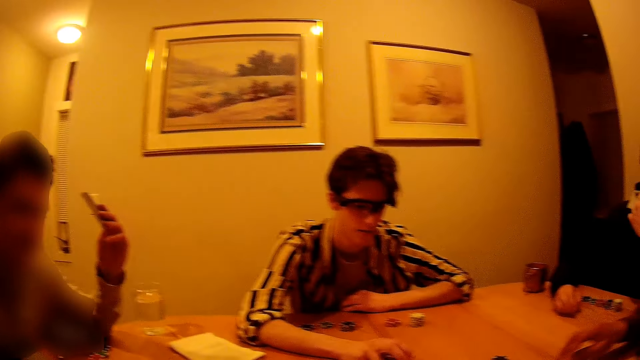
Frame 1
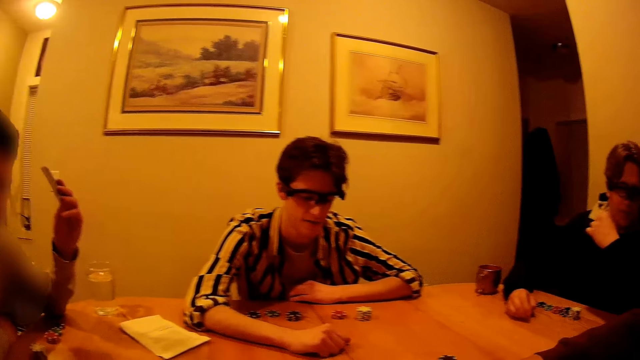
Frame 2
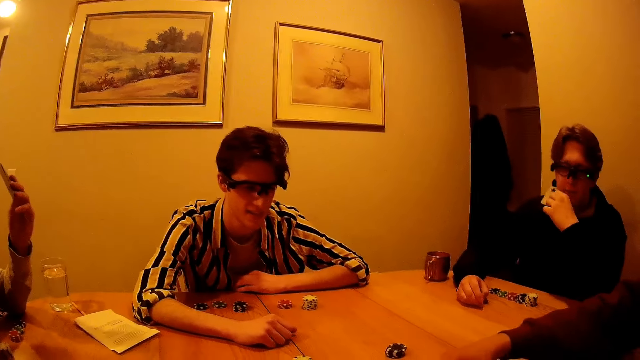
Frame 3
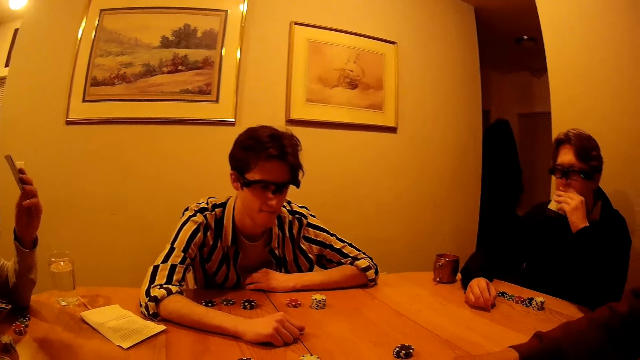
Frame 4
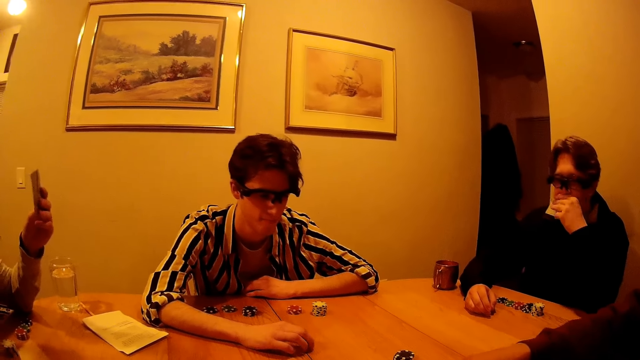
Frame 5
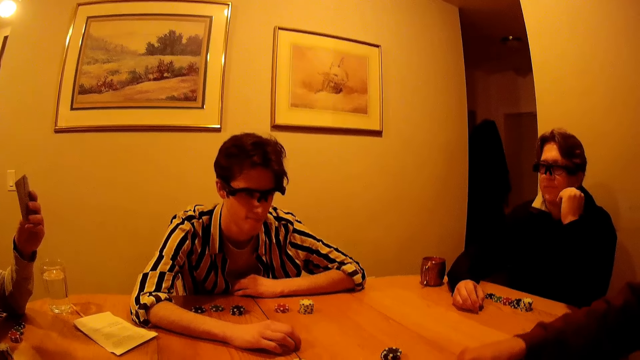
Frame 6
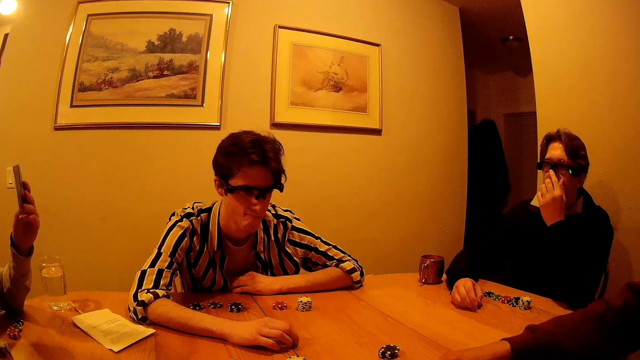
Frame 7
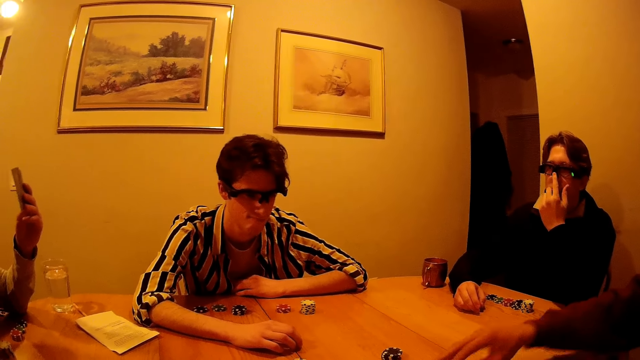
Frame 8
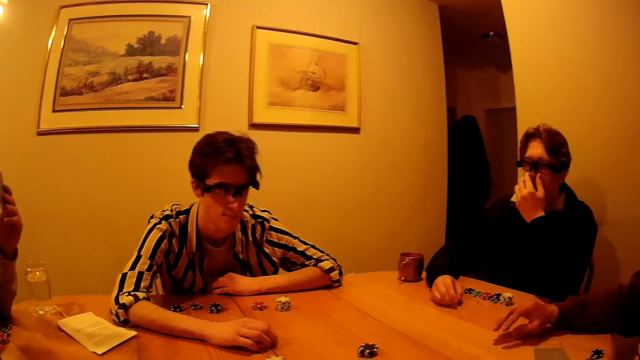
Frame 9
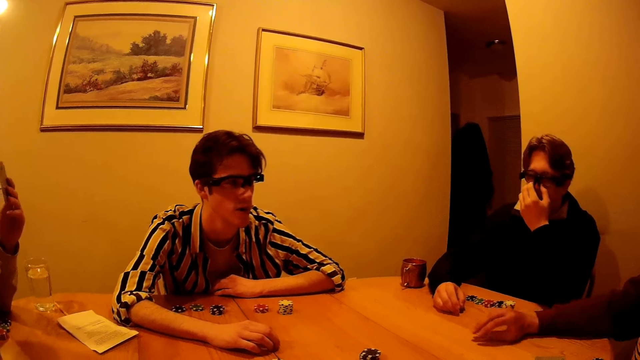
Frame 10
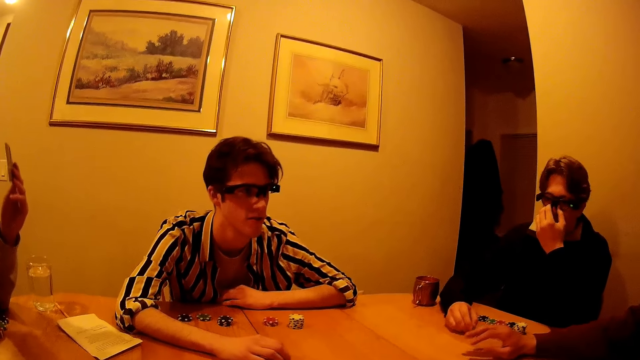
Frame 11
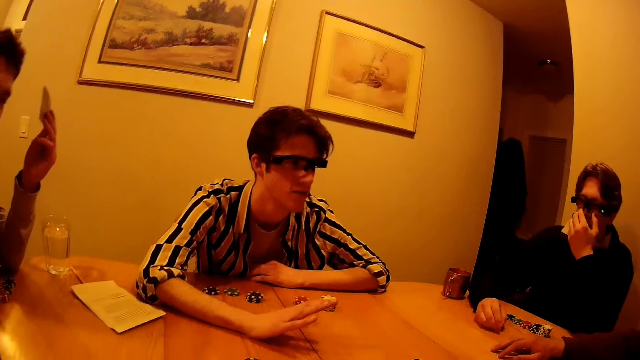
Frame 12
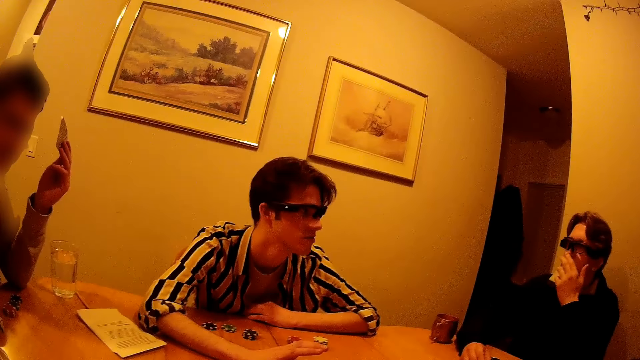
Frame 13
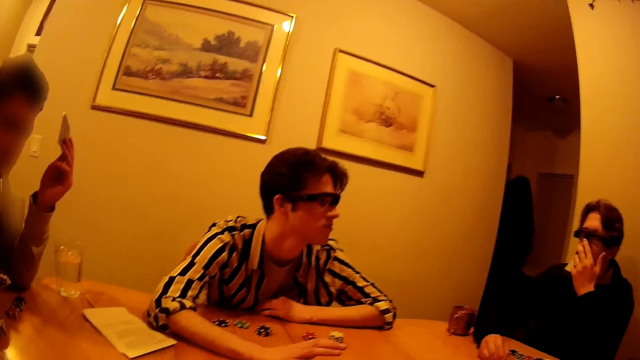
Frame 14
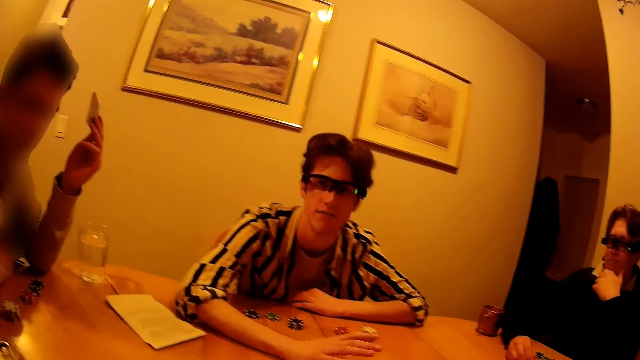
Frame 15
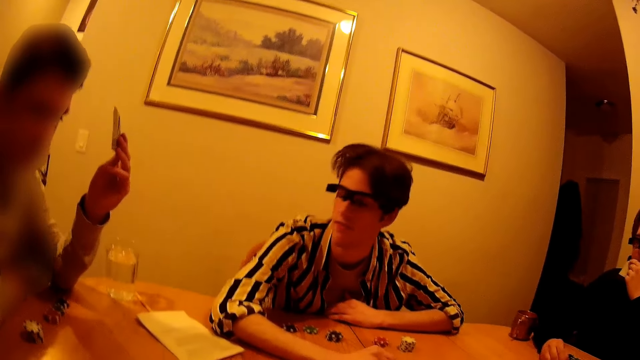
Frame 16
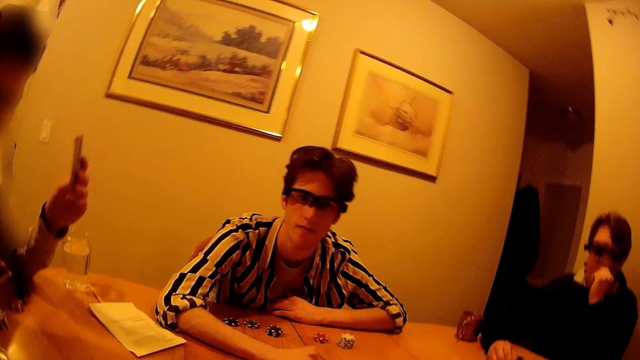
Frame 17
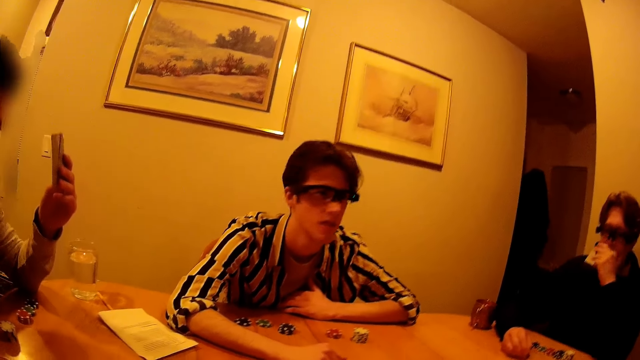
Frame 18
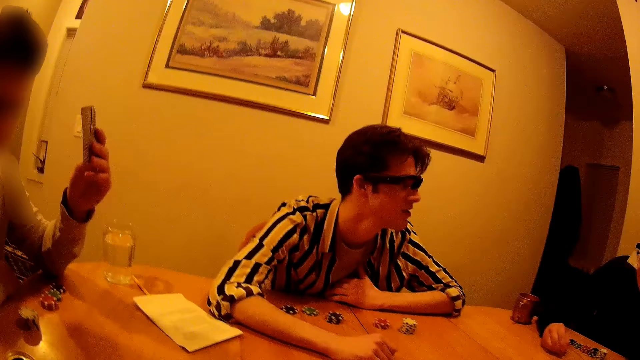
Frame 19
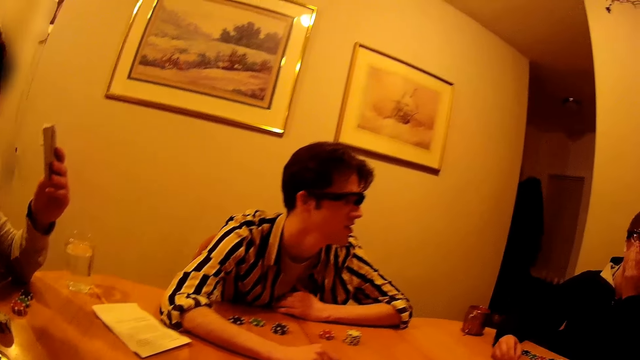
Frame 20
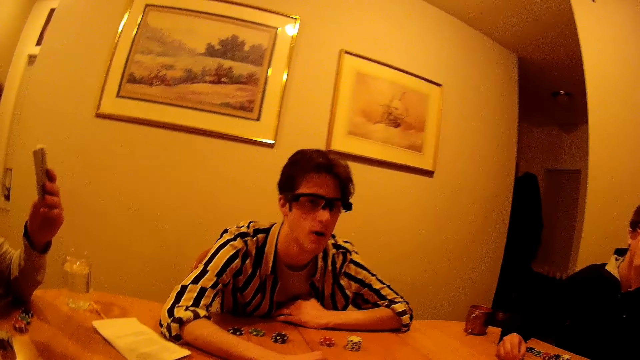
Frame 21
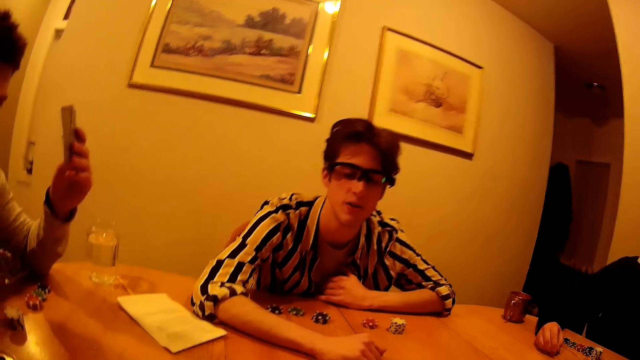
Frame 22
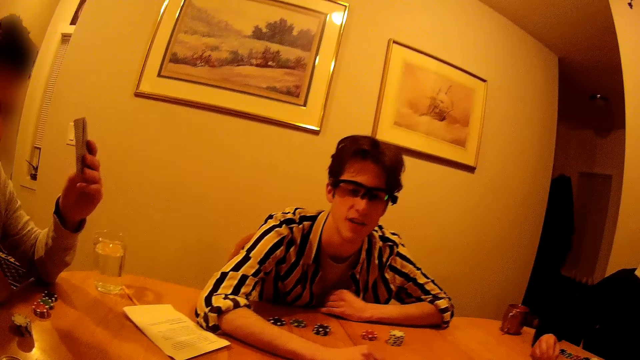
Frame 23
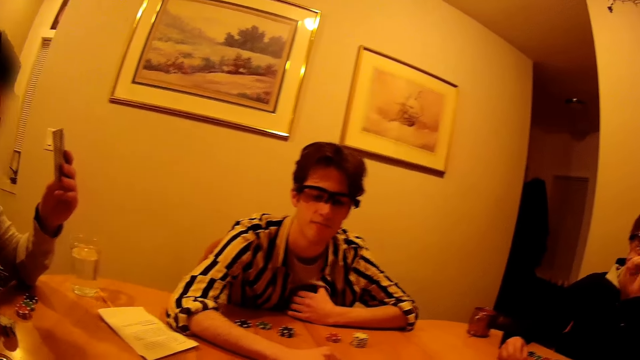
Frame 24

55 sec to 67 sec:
A man taps his right hand on the table. Another man taps his right hand on the table.

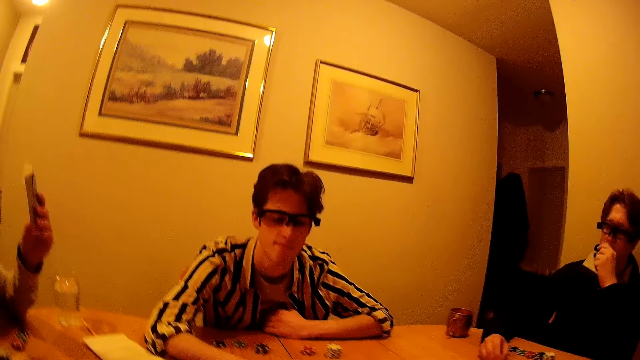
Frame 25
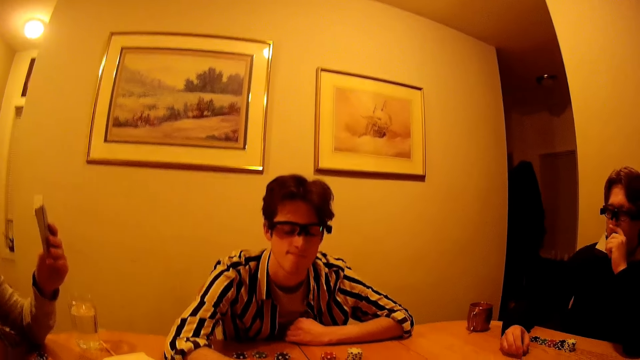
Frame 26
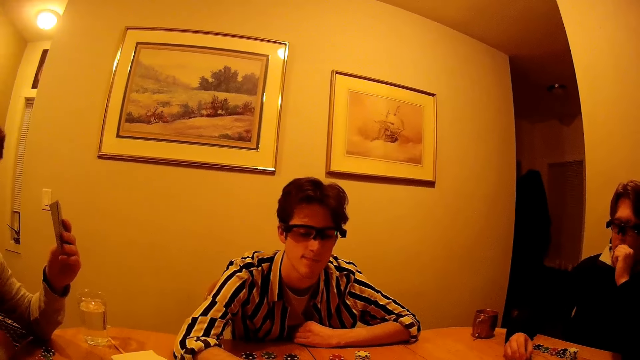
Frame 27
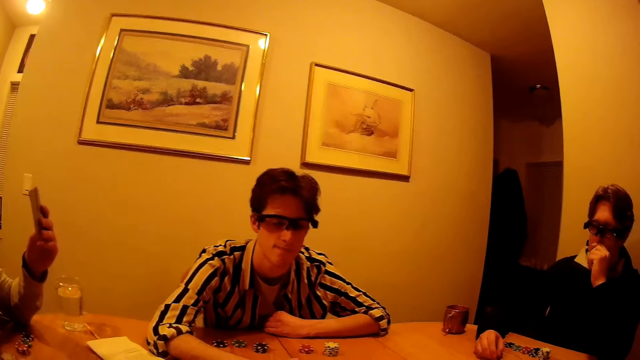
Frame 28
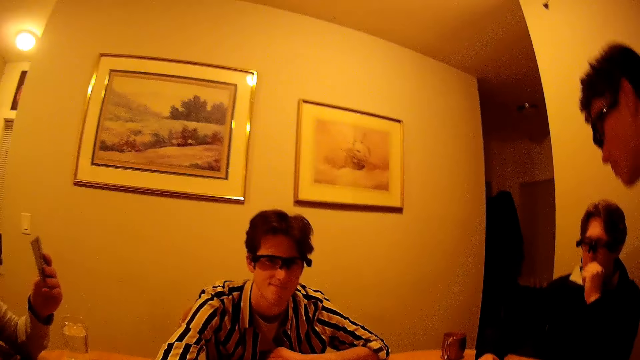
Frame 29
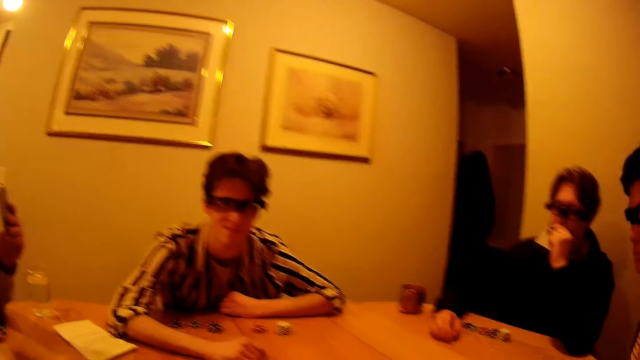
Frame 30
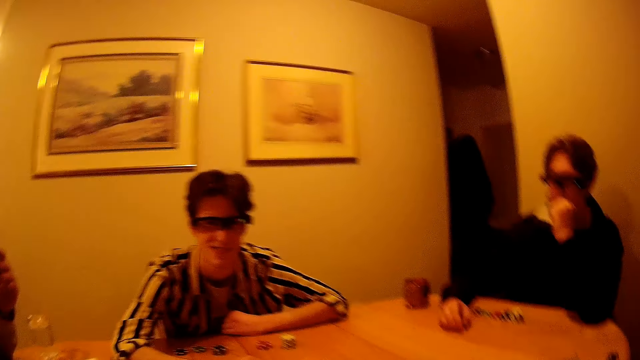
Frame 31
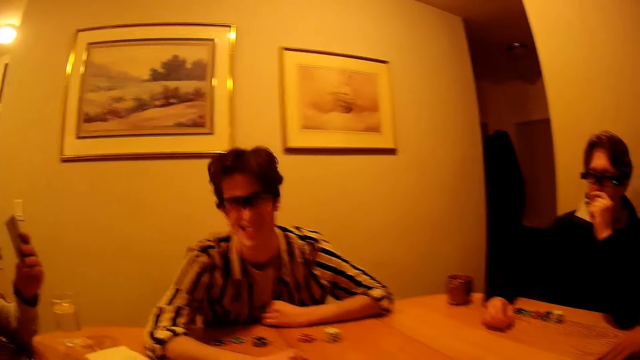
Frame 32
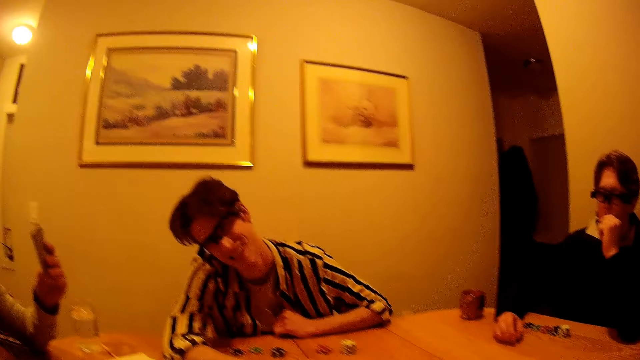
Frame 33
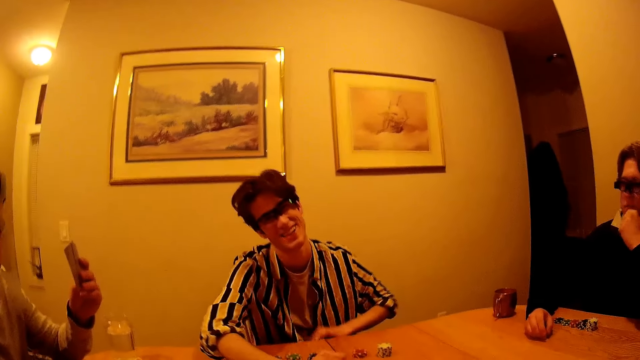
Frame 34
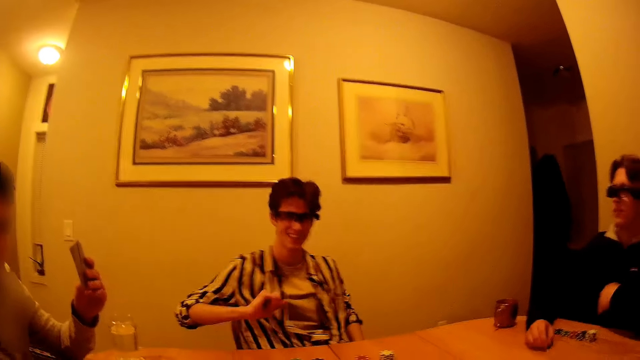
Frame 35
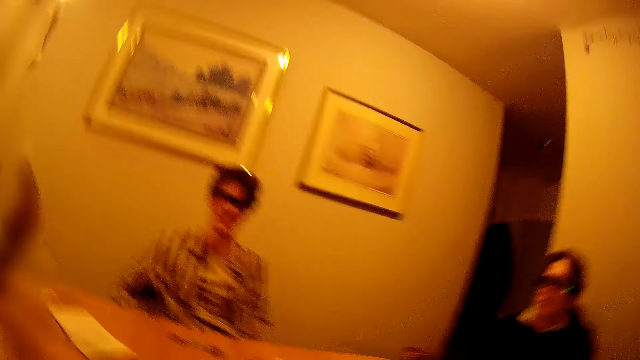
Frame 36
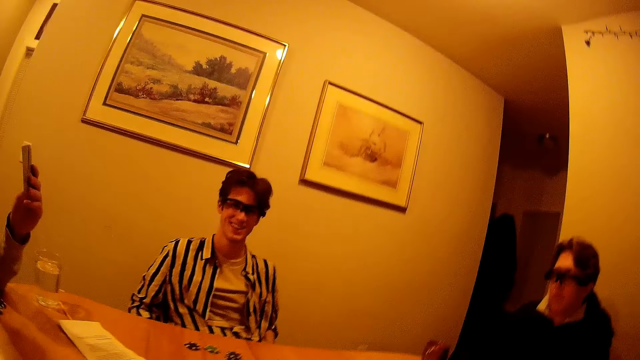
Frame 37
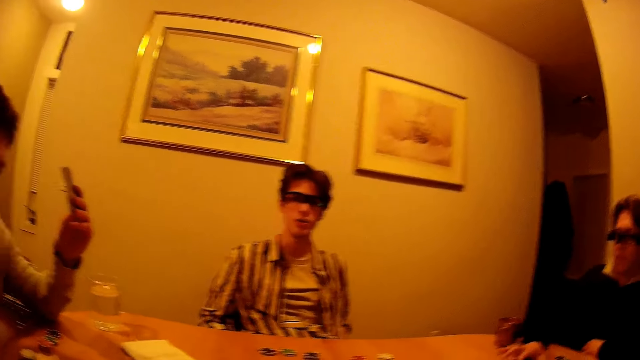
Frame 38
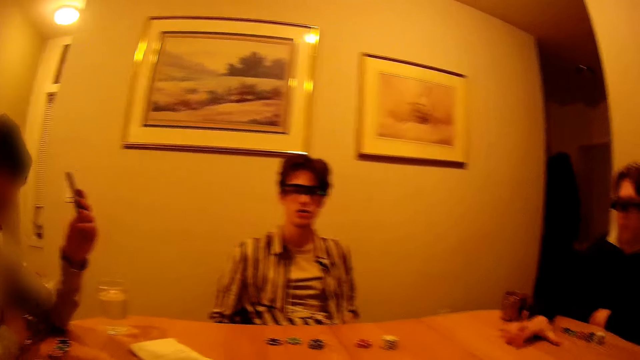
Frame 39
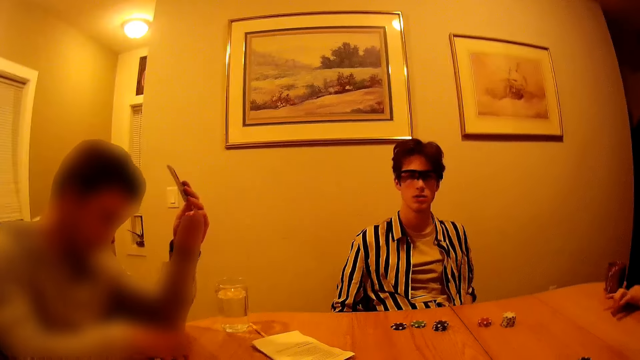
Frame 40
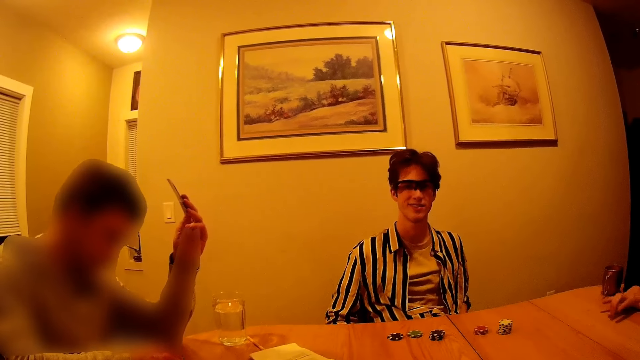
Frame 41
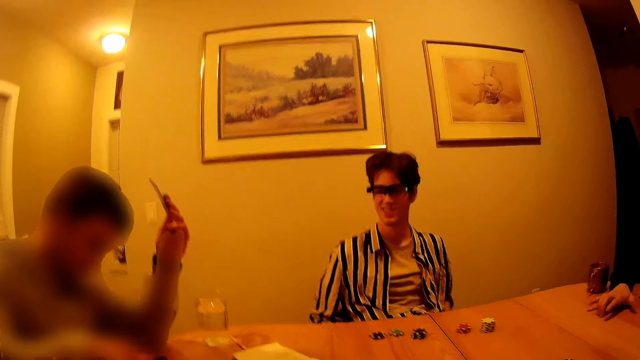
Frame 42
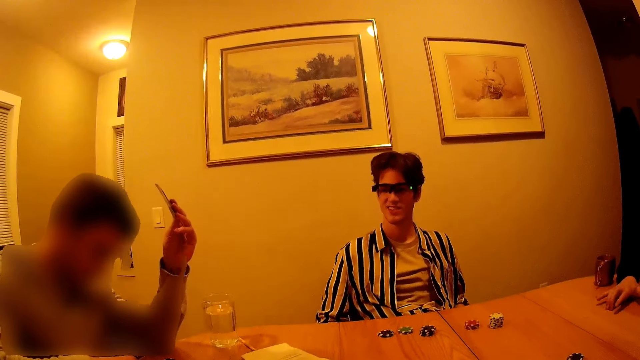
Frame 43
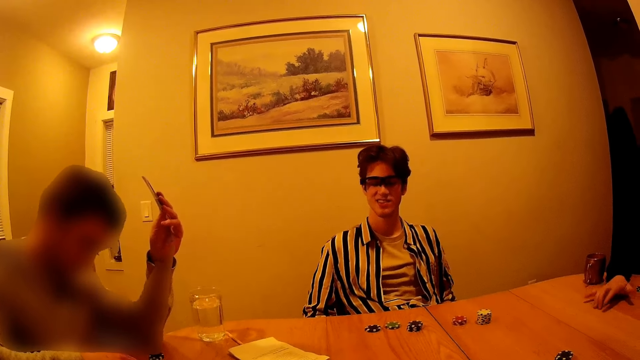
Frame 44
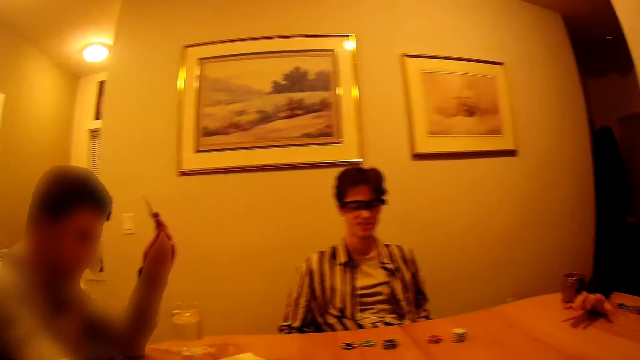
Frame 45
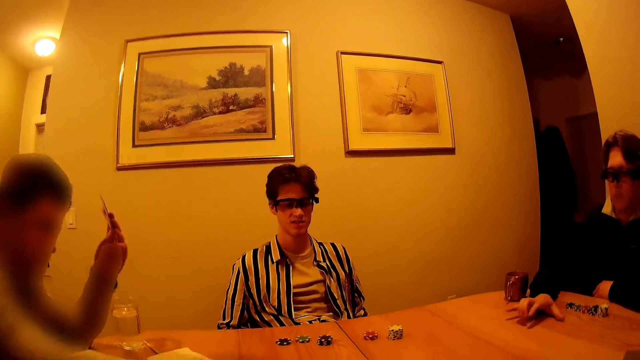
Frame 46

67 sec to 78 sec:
A man sits at the table and picks up his cards with his left hand. Another man removes his hands from the table. A third man removes his left hand from his mouth and taps his right hand on the table. A fourth man moves some chips to the center of the table with his right hand.
